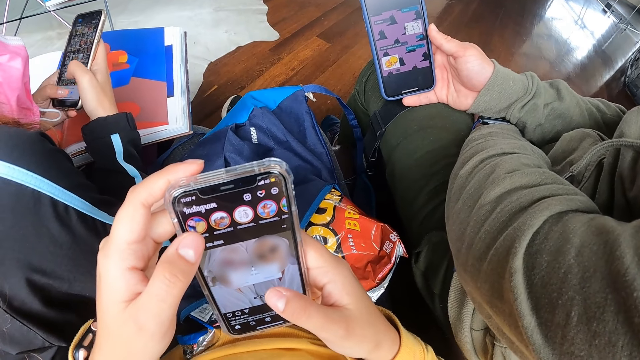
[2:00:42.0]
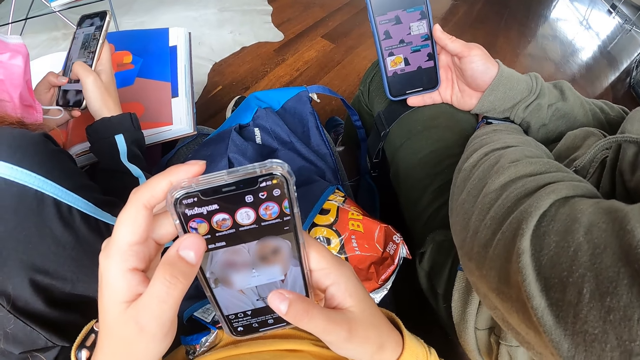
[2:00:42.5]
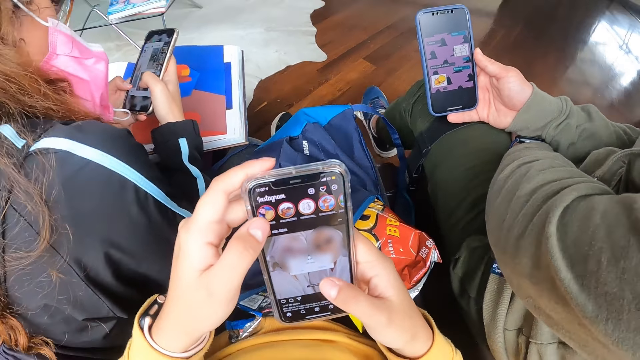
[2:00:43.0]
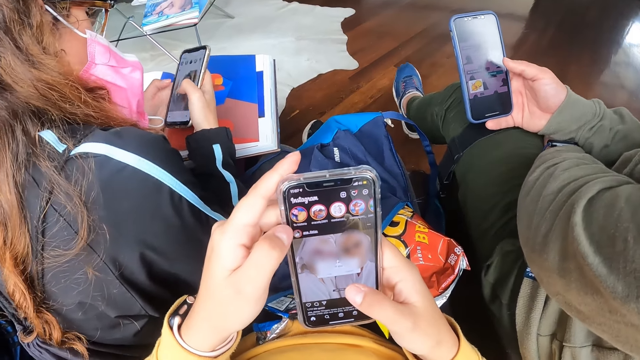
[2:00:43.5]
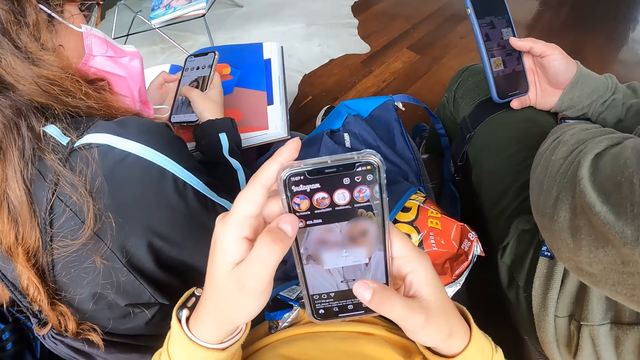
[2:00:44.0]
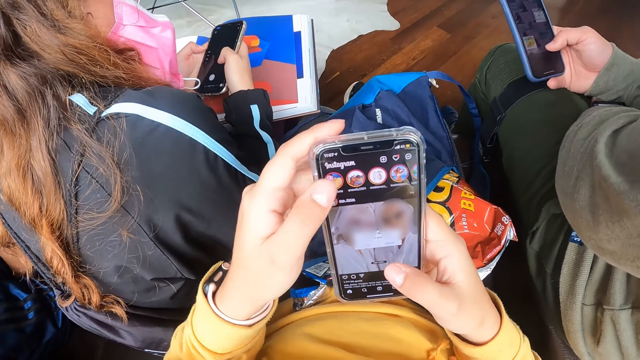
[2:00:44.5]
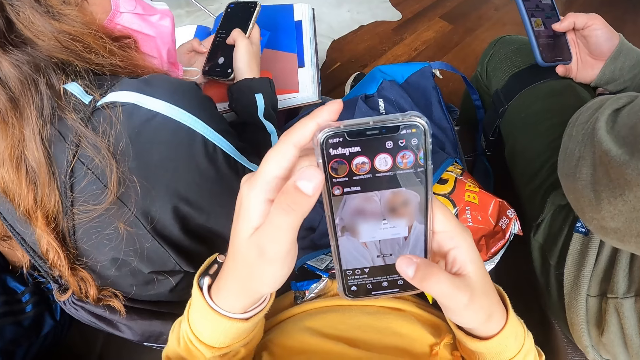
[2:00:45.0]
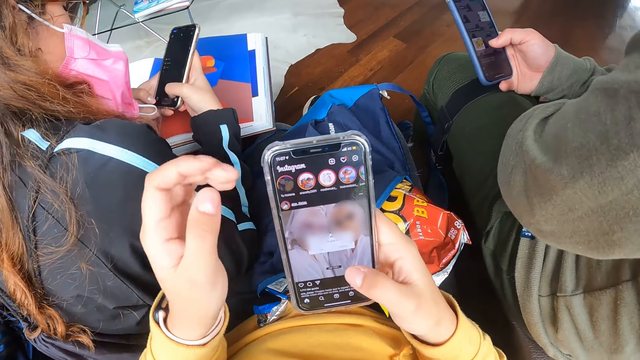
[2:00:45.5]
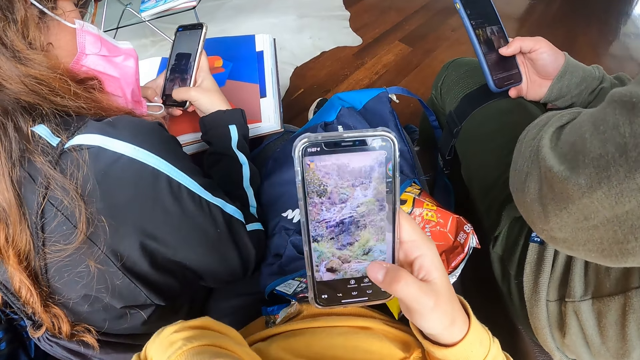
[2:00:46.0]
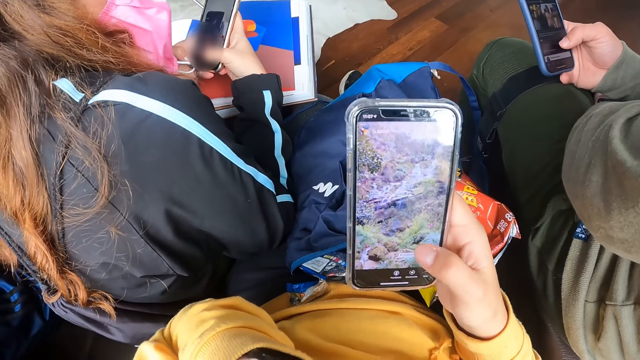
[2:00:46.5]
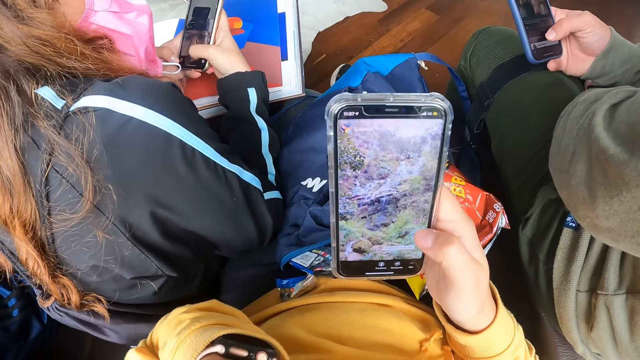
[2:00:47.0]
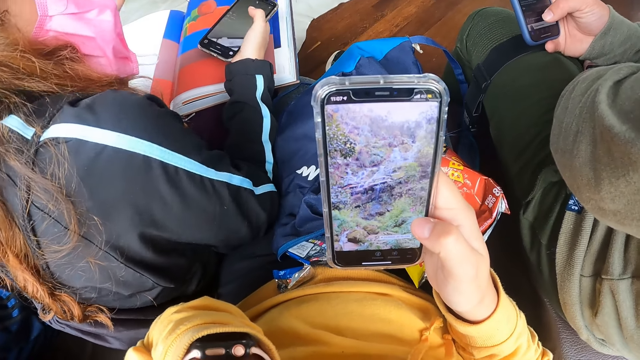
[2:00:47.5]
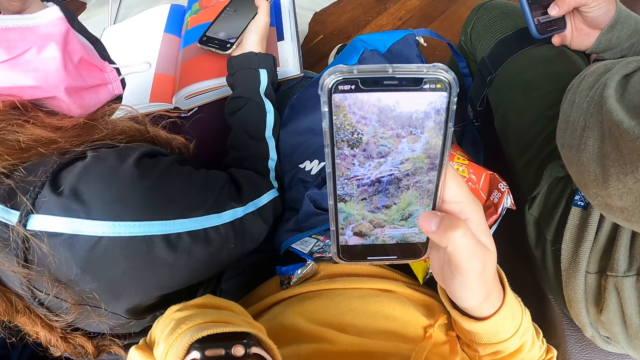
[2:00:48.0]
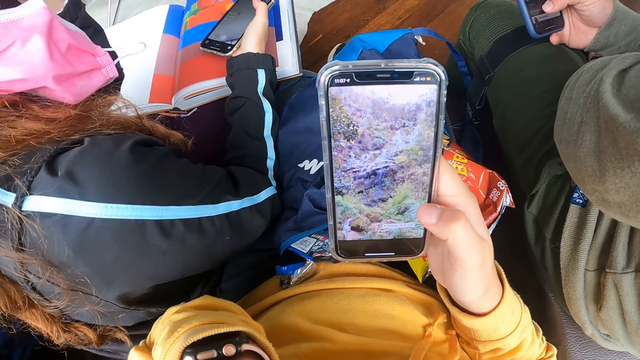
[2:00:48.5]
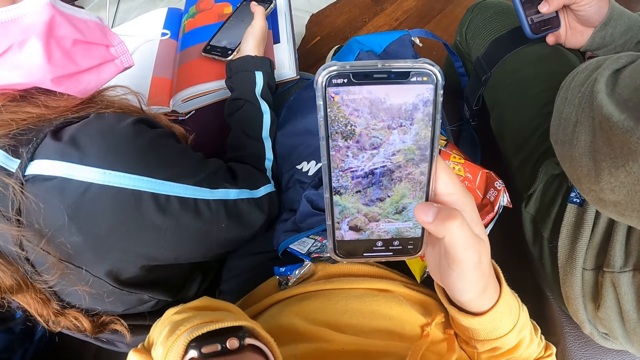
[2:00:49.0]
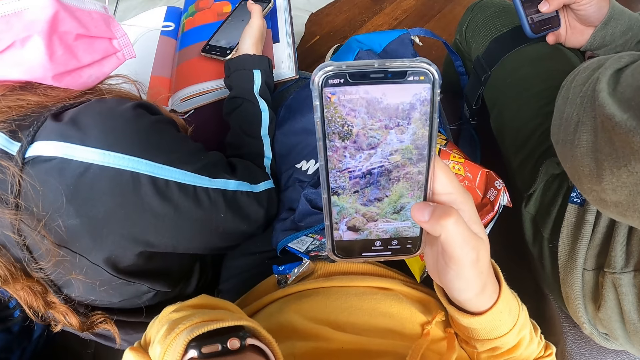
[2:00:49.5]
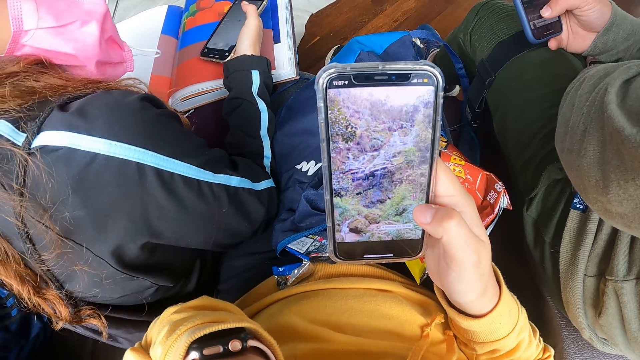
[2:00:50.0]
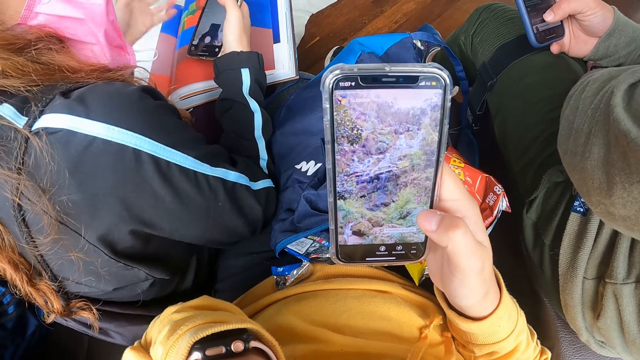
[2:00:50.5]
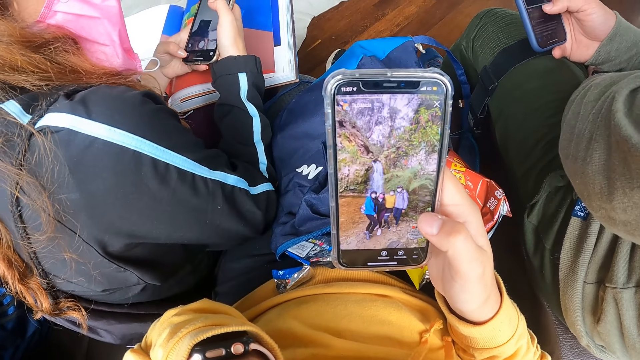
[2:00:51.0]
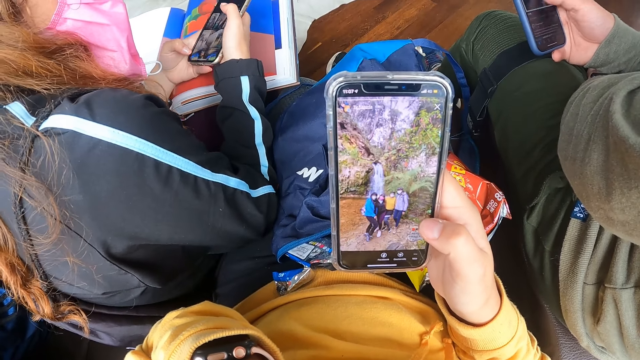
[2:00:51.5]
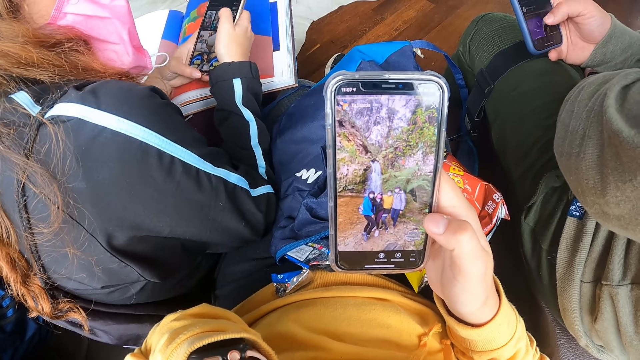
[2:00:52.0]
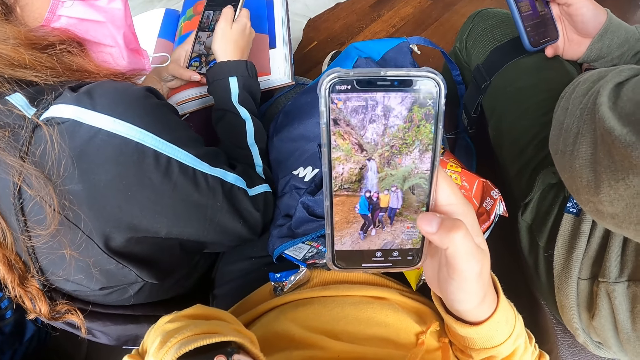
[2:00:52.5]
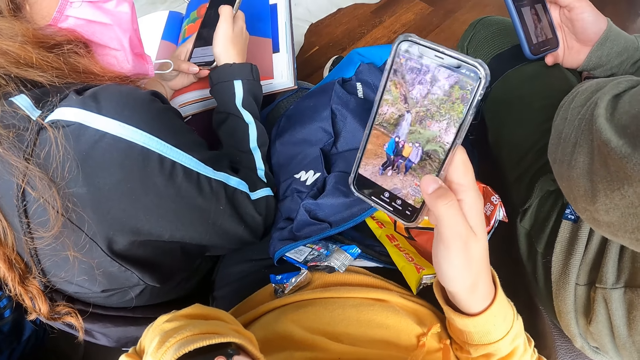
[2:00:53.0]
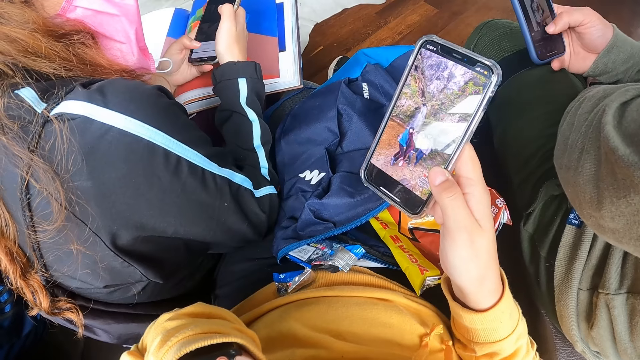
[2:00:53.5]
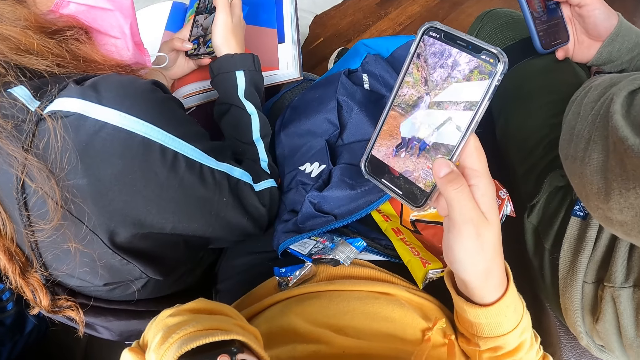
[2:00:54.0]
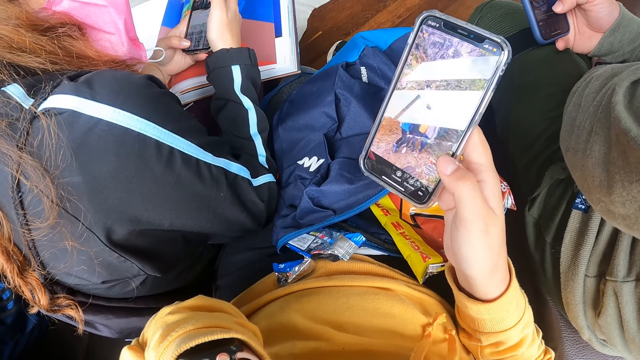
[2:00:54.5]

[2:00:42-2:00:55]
The camera wearer holds the phone with her right hand. The woman holds the phone with her right hand. The woman holds the phone with both hands. The woman operates the phone with both hands. The camera wearer operates the phone with both hands.

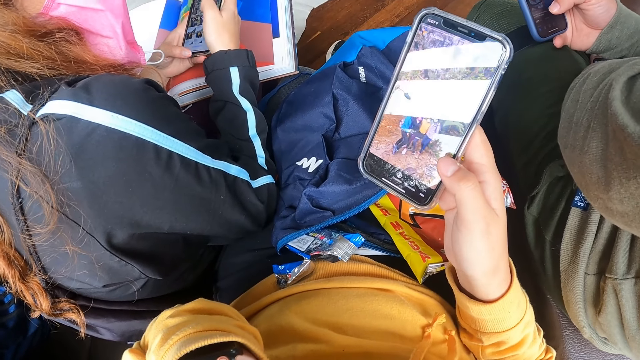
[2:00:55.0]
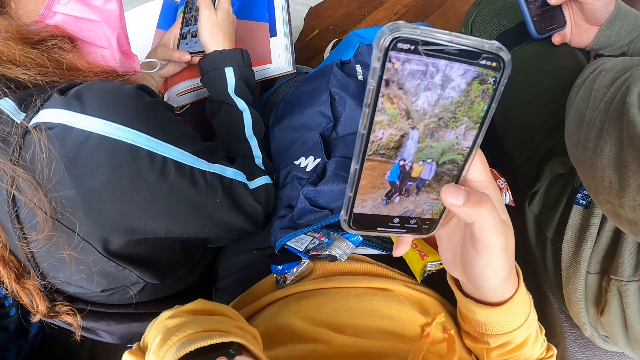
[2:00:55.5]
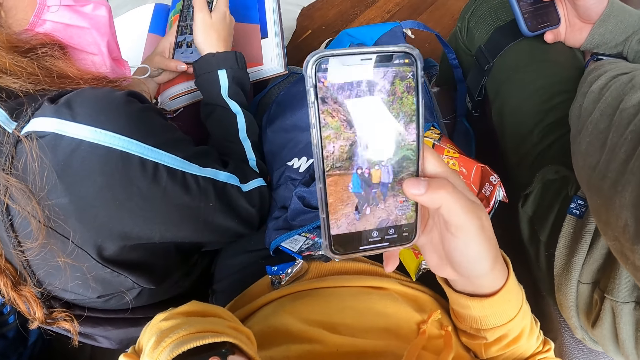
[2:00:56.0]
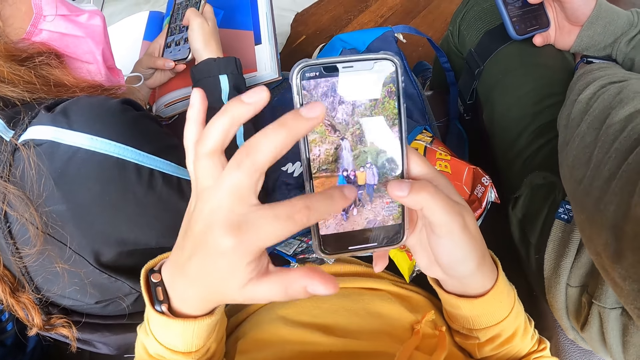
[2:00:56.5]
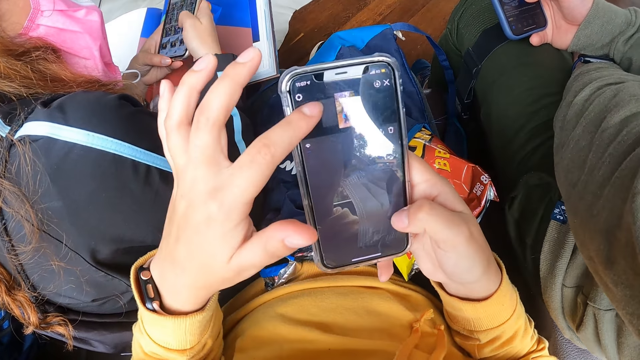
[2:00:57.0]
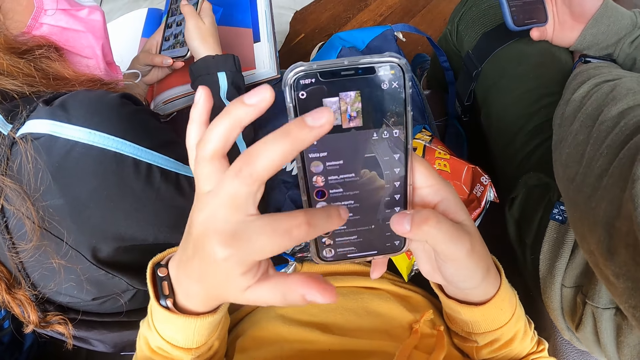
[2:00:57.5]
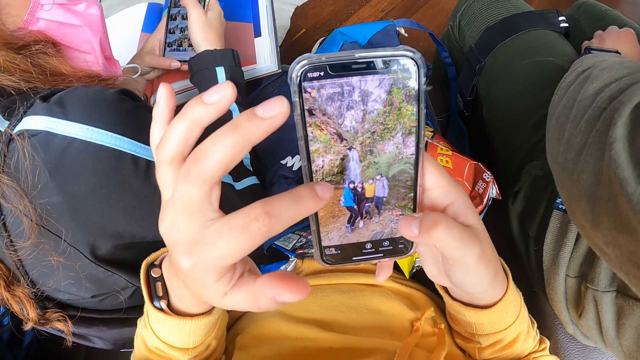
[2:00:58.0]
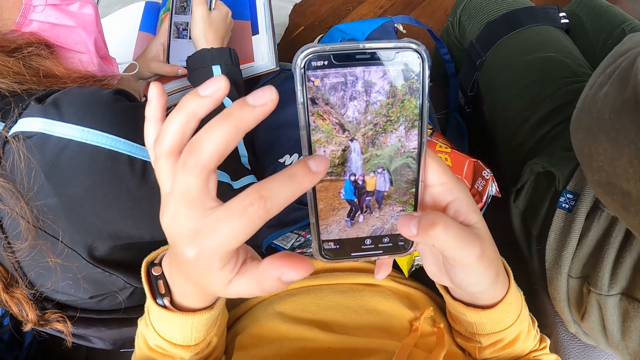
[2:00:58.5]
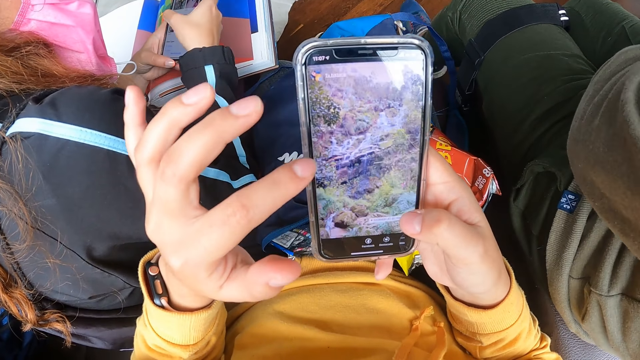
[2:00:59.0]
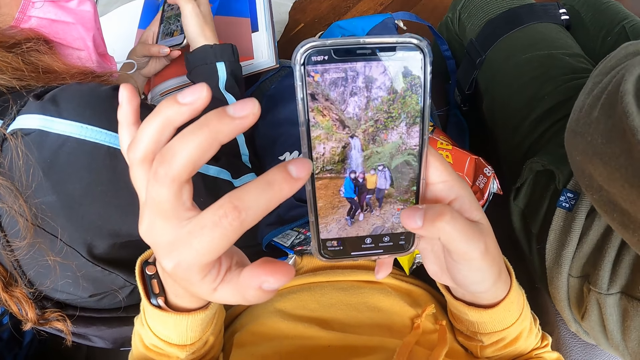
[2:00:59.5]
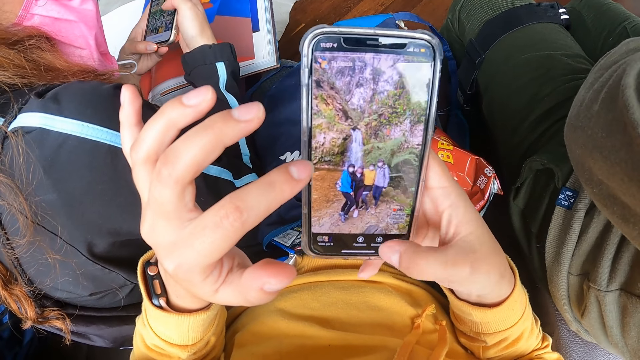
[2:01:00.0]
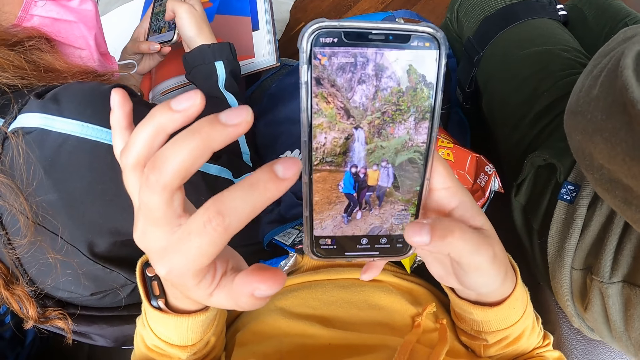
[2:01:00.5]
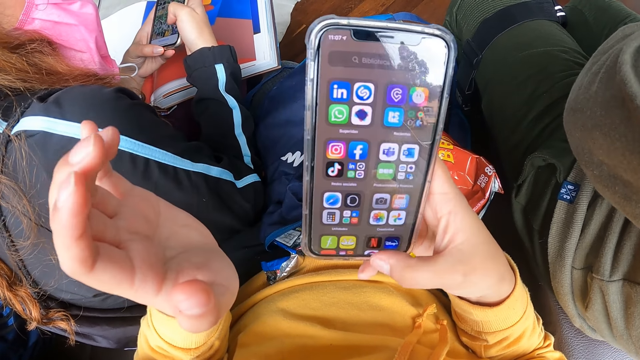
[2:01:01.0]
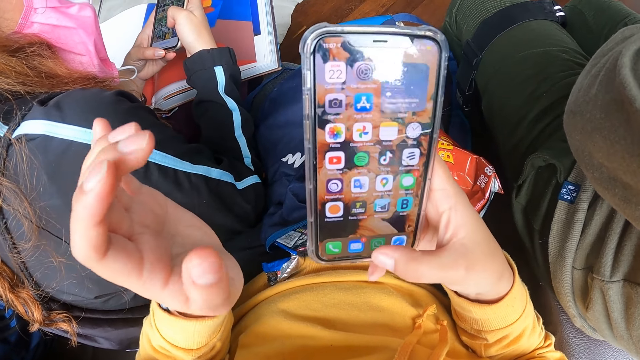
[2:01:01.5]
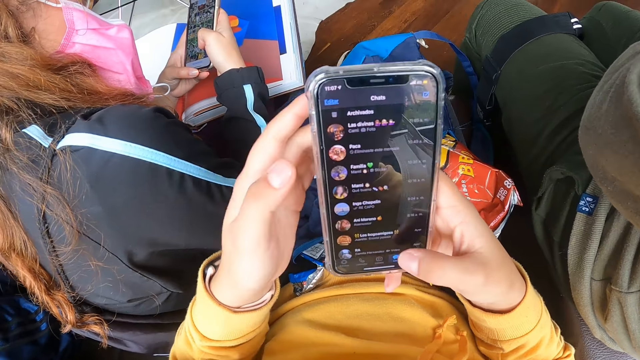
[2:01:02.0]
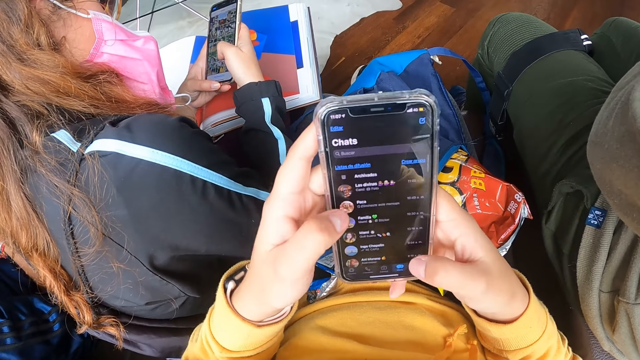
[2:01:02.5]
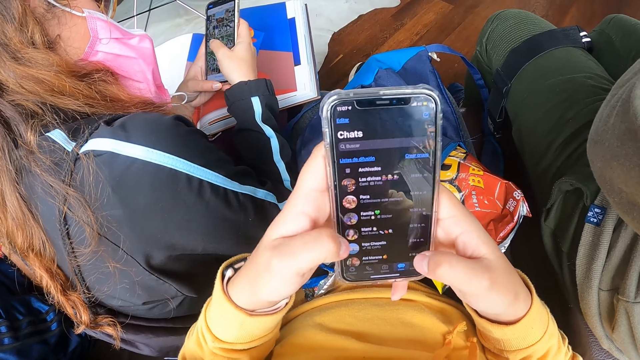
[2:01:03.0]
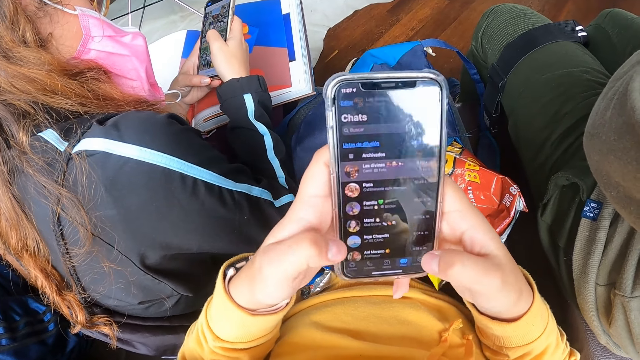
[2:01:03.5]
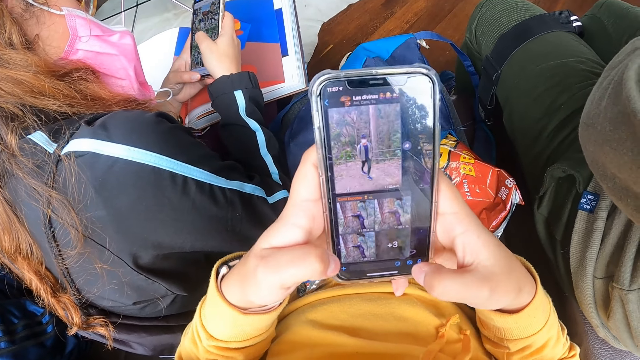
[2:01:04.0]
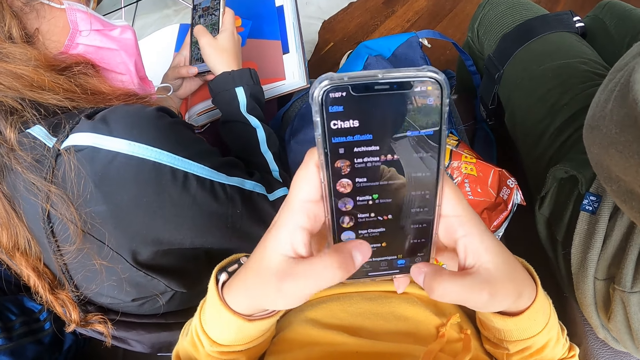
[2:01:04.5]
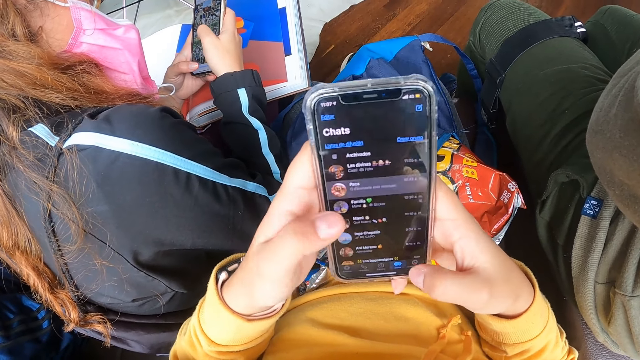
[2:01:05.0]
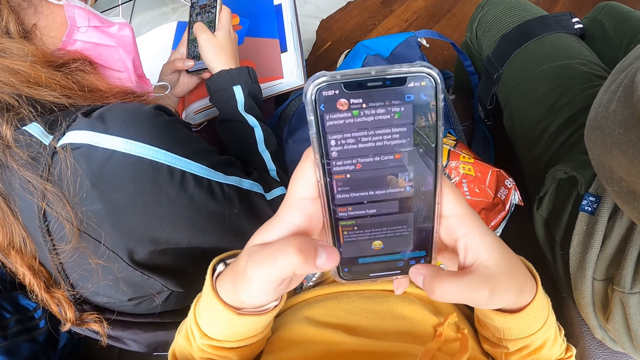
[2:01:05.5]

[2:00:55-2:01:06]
The camera wearer operates the phone with both hands. They hold the phone with both hands. They operate the phone with both hands.
